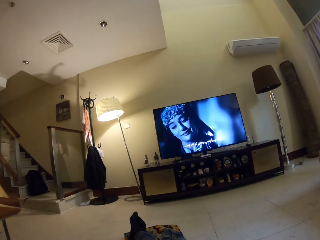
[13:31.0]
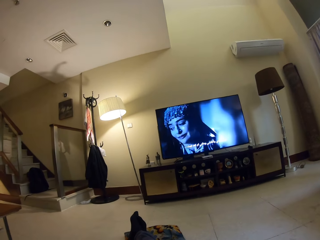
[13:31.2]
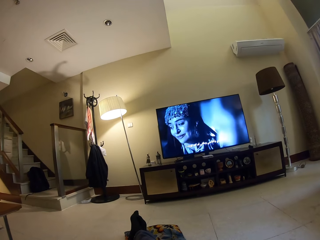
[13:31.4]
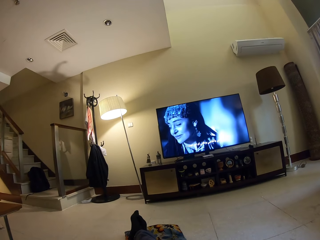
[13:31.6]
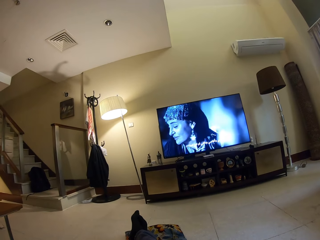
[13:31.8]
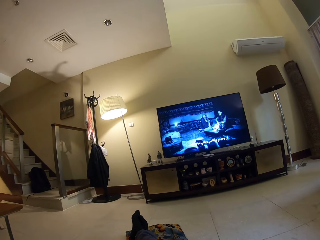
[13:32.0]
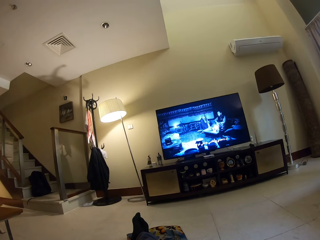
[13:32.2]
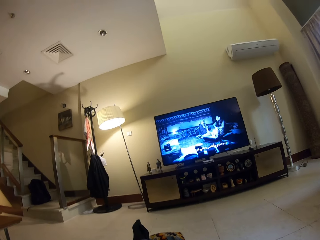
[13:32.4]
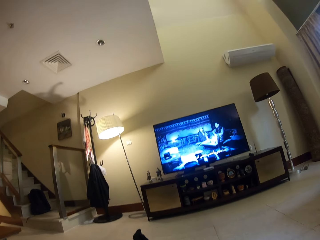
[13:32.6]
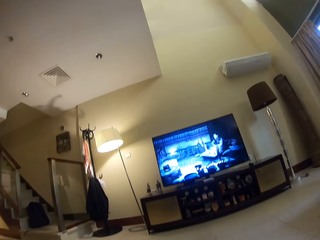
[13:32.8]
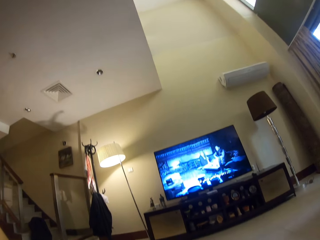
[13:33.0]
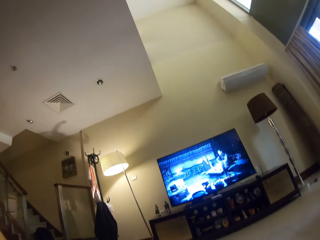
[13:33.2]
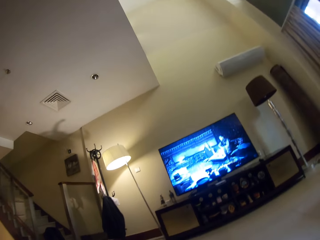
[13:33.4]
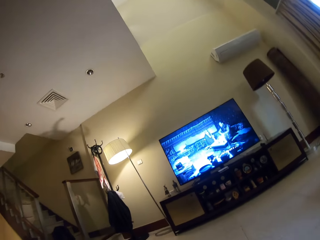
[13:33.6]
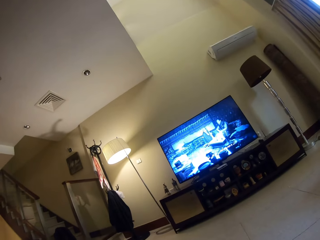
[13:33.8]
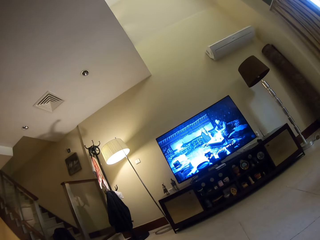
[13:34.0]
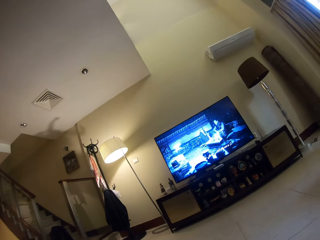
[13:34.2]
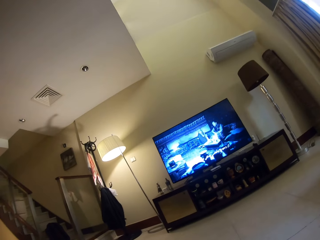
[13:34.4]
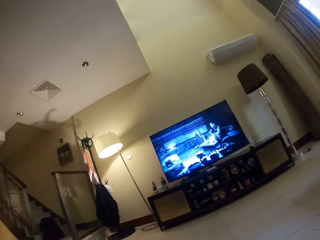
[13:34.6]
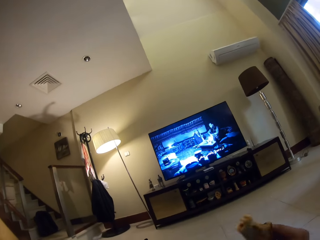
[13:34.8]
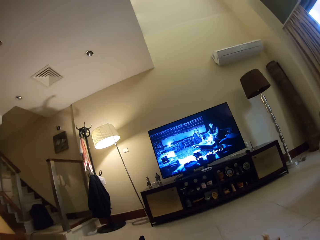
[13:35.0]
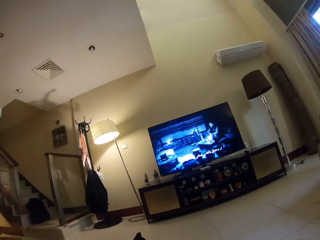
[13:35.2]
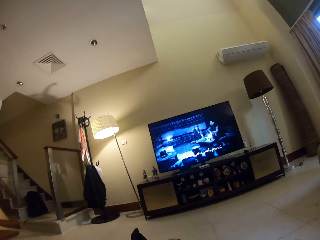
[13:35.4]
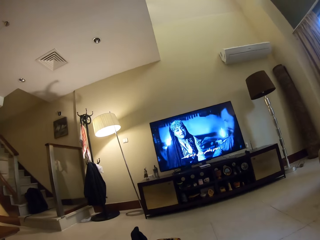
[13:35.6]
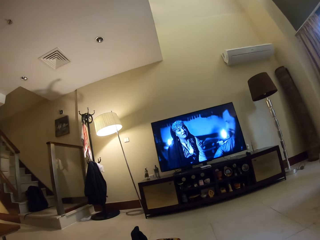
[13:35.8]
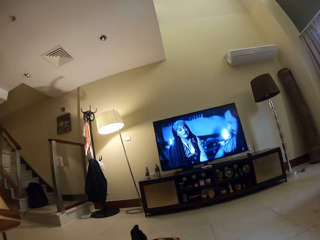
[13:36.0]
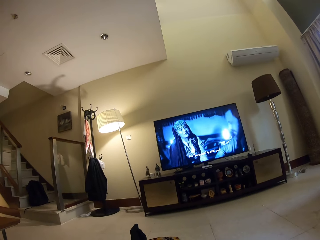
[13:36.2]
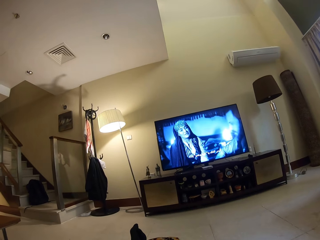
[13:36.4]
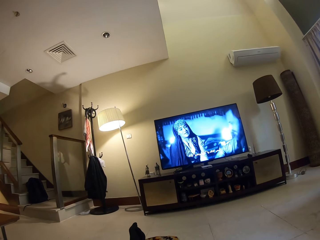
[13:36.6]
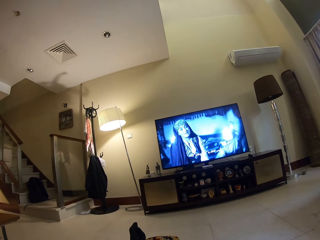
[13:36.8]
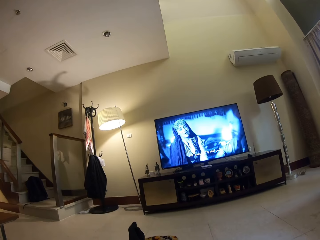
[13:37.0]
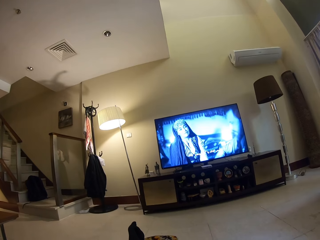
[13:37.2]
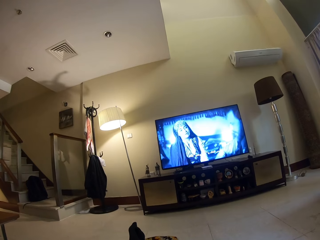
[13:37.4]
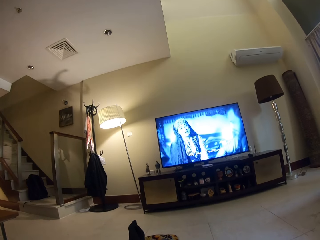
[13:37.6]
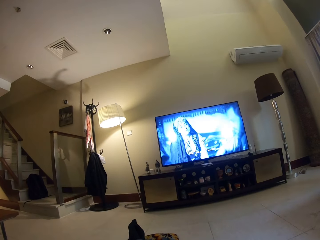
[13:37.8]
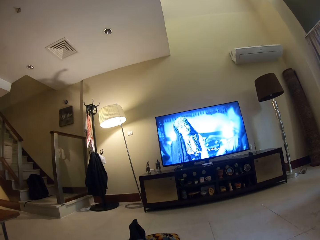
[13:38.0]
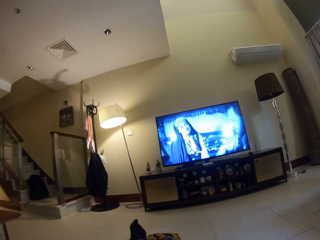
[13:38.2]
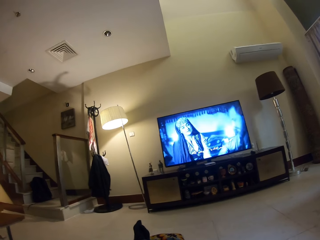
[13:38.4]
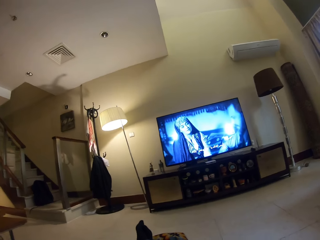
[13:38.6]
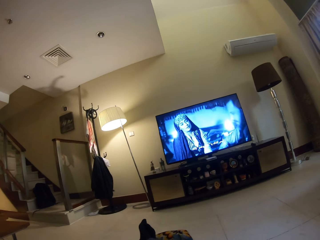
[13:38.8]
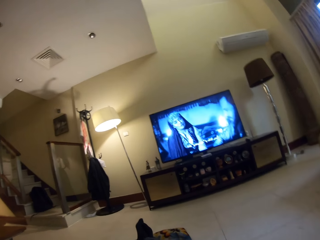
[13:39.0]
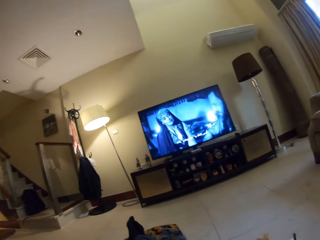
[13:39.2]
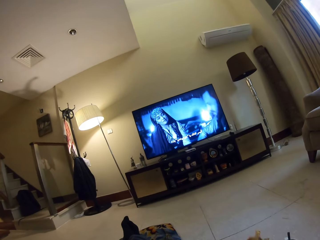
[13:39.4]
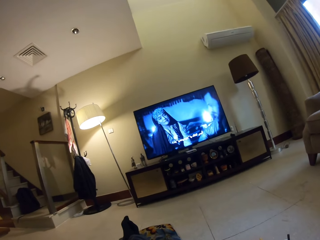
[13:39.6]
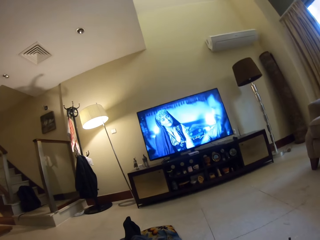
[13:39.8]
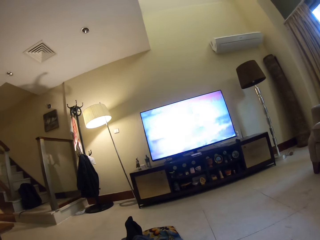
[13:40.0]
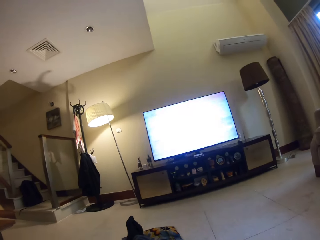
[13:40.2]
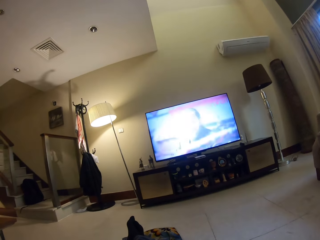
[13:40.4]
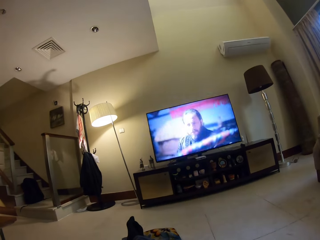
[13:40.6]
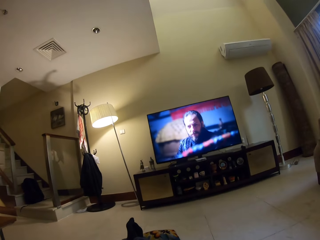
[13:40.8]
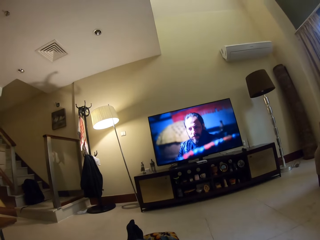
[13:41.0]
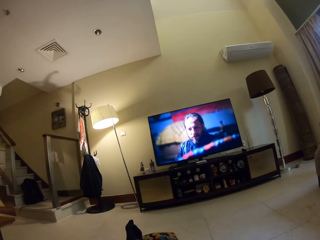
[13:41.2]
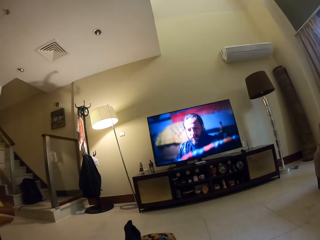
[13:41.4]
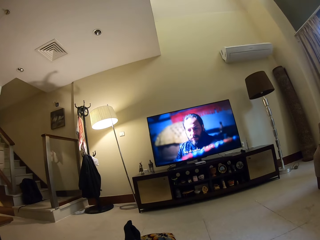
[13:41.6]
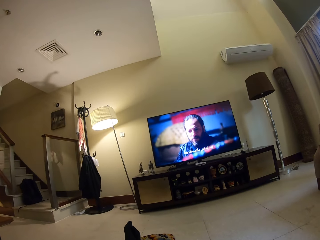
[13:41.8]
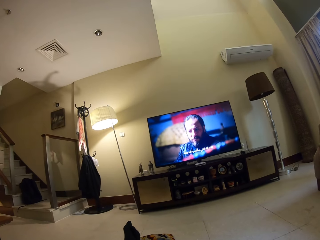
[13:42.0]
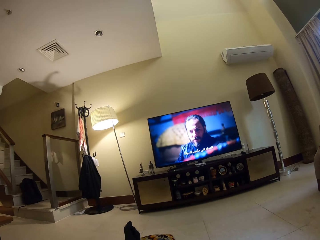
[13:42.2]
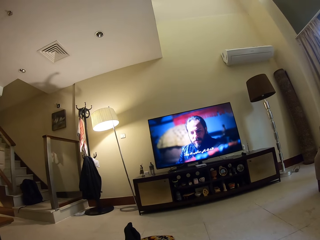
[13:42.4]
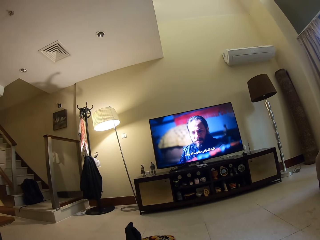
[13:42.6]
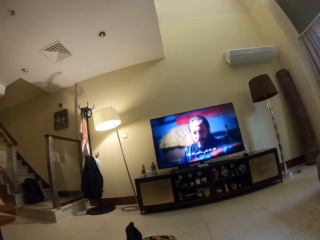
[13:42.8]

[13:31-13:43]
The camera wearer moves a hand. They watch television.

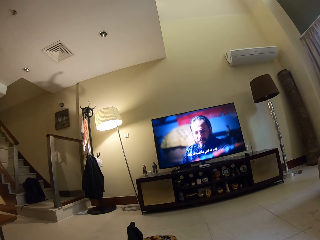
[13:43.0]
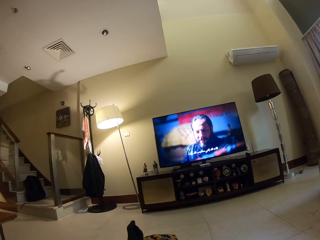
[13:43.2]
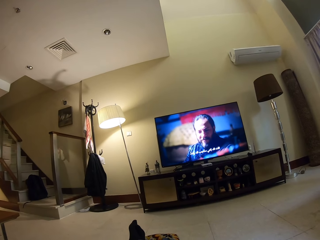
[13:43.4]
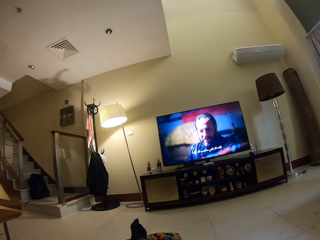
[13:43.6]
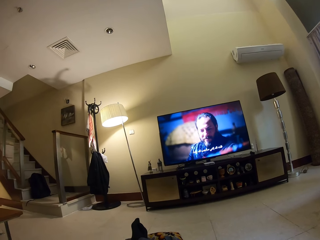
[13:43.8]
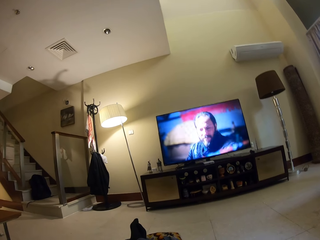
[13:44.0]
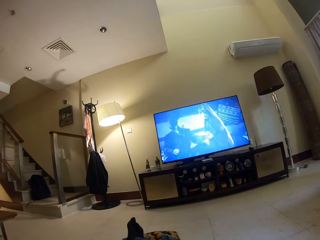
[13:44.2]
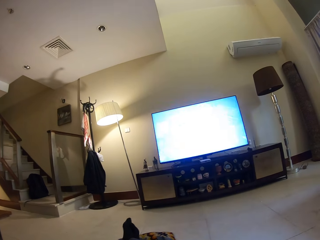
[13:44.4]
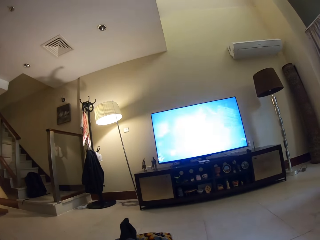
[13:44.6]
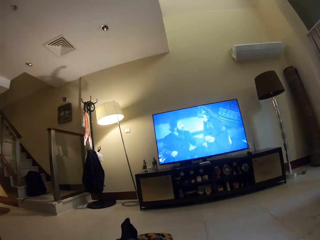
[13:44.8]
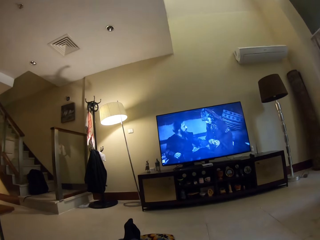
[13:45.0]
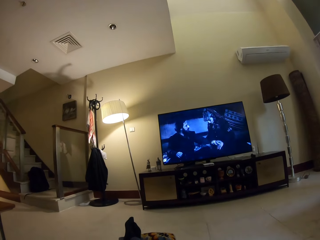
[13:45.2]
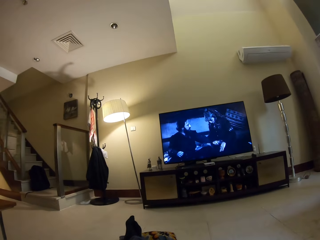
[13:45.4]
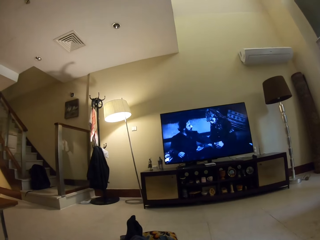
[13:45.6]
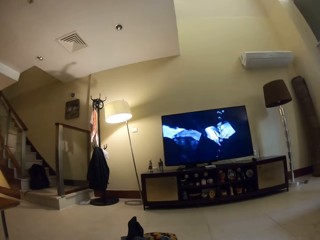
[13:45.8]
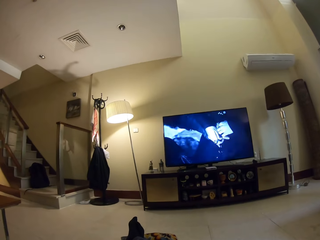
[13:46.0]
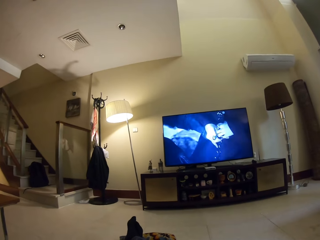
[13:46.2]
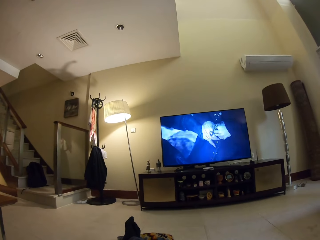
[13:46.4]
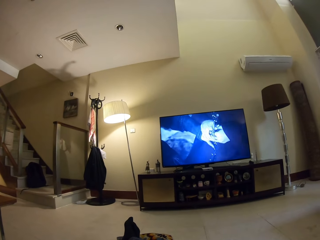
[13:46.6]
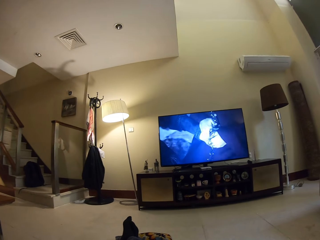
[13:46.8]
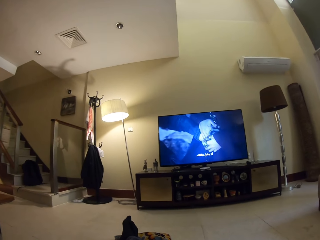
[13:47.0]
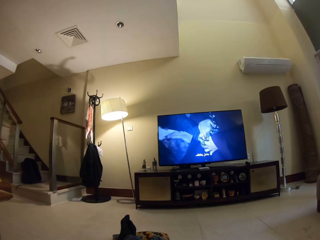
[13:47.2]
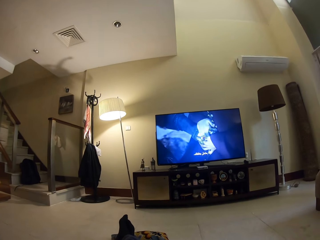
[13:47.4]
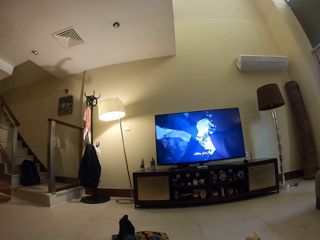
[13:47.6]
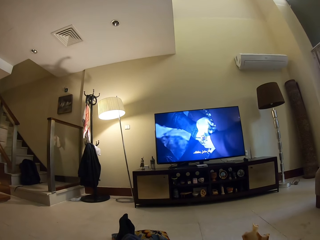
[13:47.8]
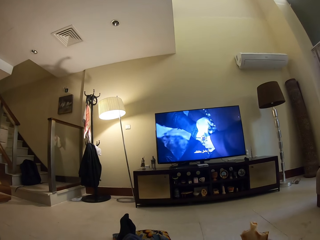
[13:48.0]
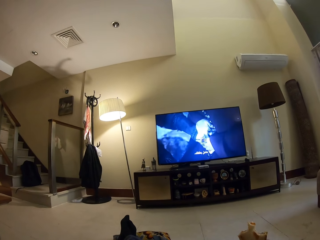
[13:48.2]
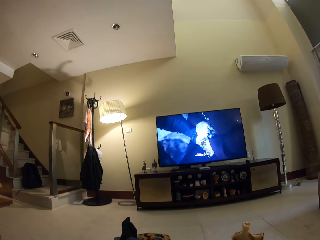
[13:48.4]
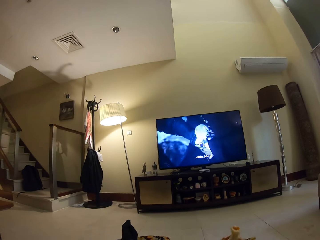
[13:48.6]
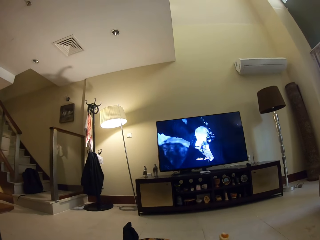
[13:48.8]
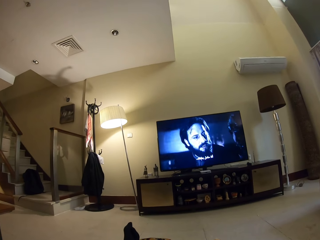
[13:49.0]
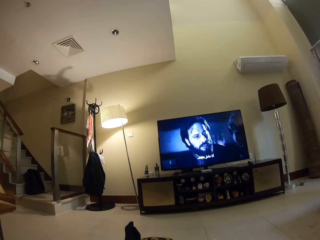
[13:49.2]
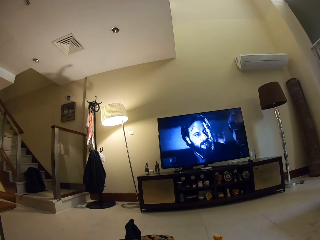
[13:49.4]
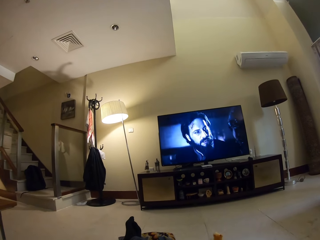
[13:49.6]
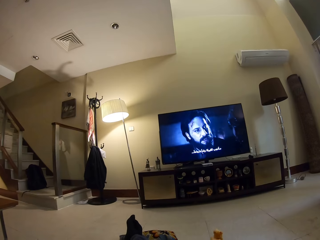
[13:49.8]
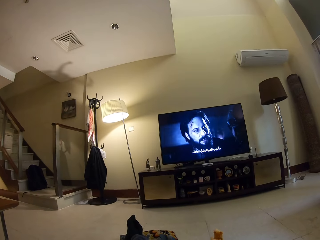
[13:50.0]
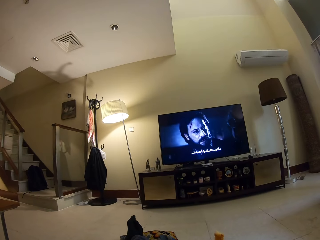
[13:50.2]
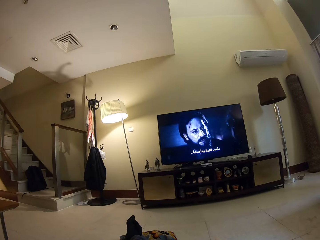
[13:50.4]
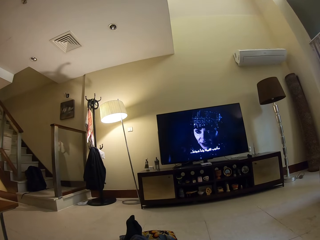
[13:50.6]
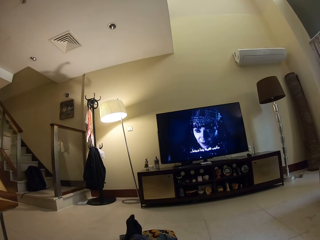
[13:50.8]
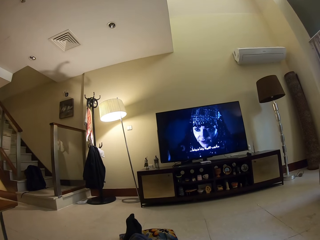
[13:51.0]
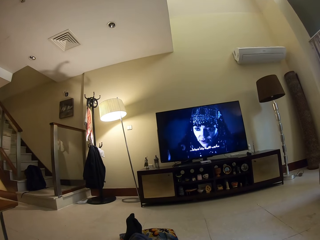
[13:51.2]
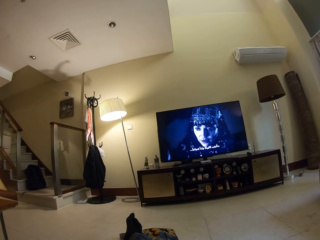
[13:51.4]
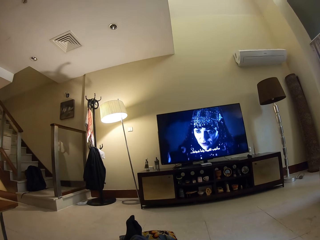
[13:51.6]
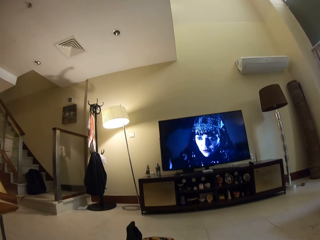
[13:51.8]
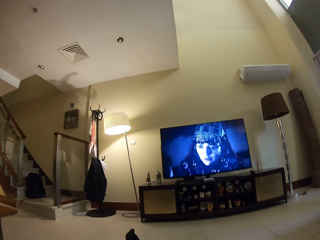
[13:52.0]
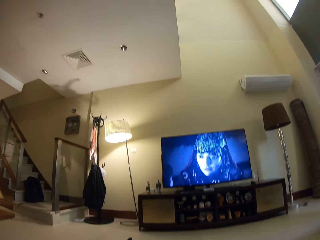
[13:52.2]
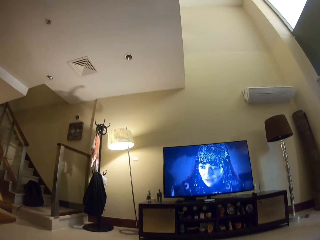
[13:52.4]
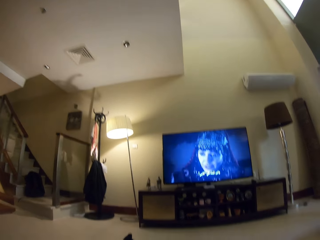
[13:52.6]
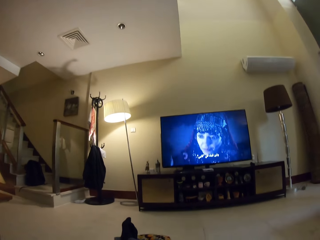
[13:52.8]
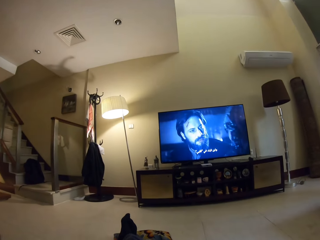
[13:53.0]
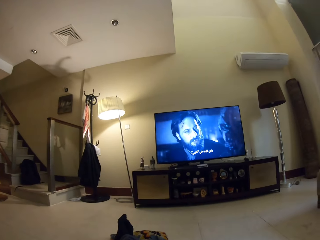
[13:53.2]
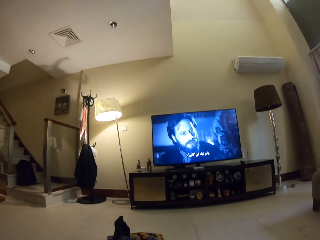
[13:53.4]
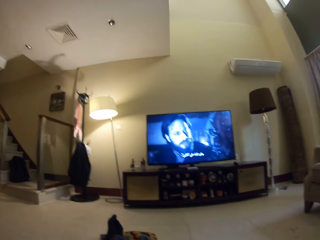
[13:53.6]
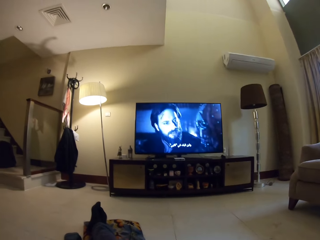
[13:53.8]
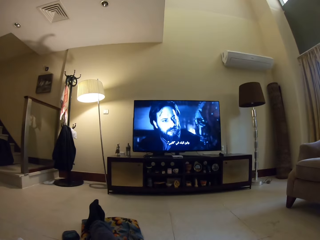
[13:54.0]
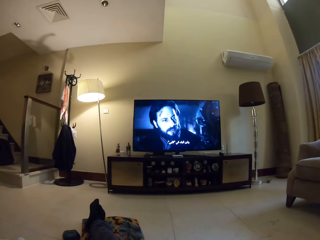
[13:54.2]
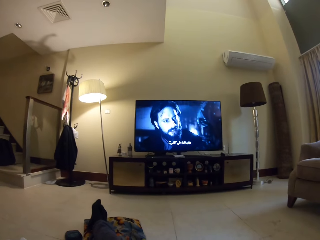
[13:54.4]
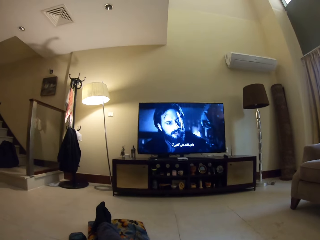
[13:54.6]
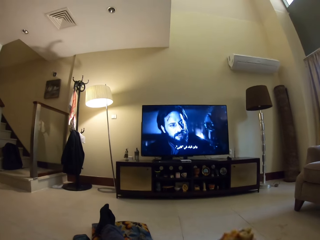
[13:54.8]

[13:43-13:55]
The camera wearer eats.
